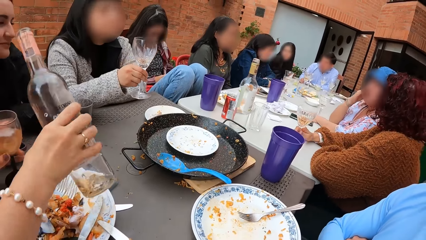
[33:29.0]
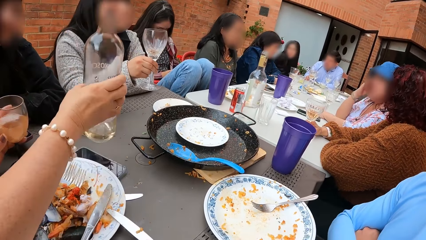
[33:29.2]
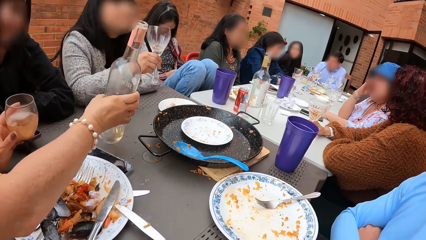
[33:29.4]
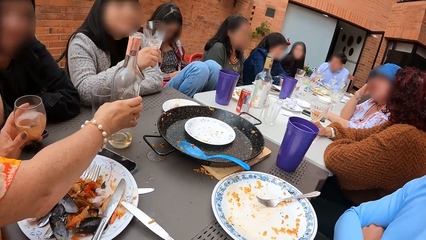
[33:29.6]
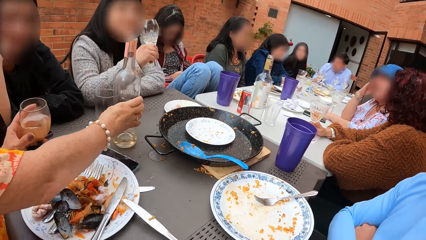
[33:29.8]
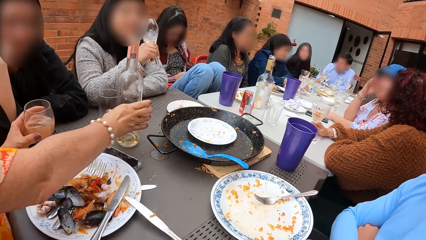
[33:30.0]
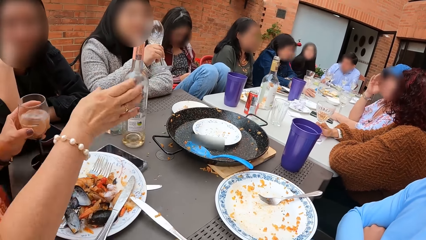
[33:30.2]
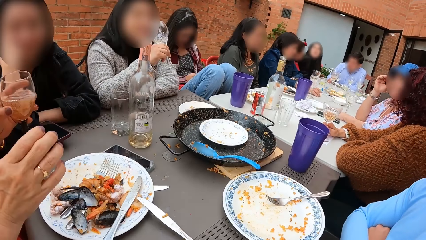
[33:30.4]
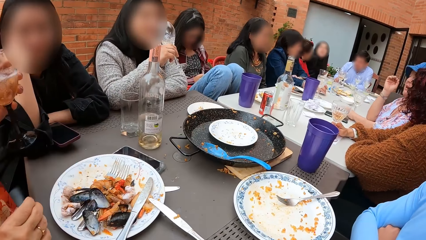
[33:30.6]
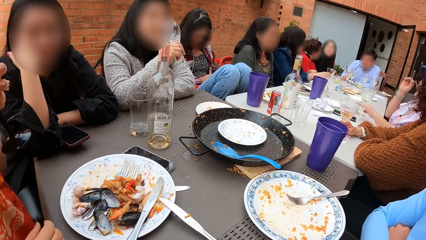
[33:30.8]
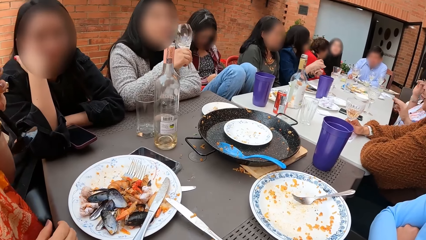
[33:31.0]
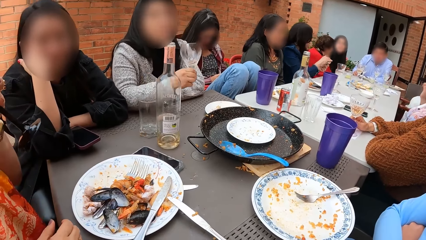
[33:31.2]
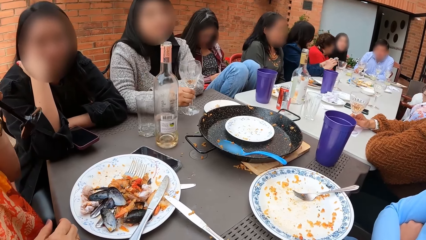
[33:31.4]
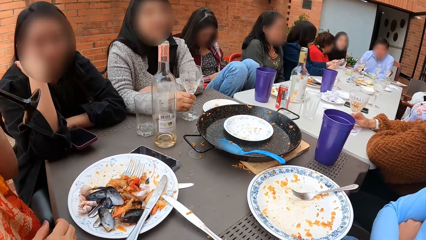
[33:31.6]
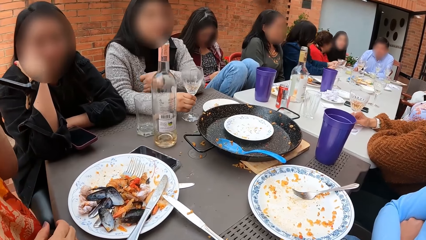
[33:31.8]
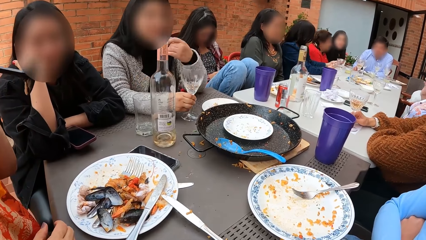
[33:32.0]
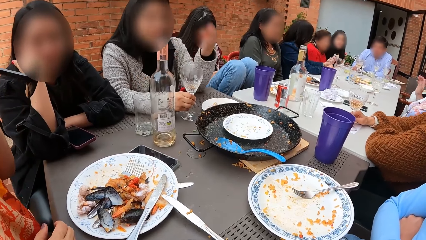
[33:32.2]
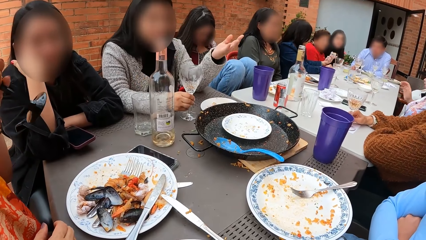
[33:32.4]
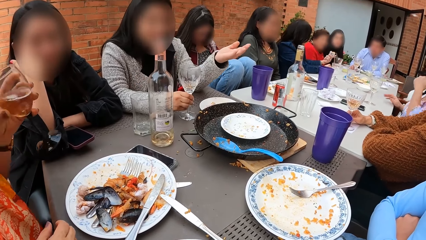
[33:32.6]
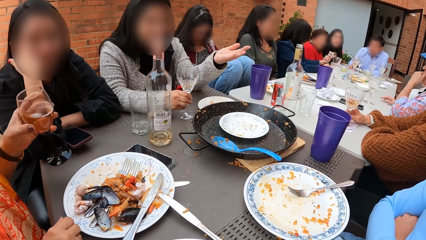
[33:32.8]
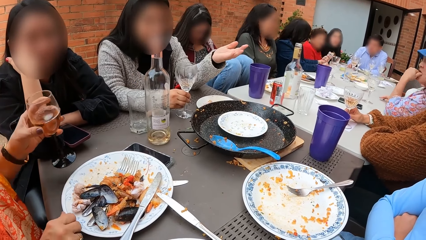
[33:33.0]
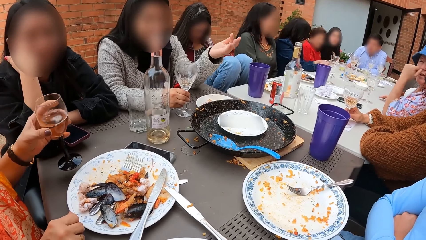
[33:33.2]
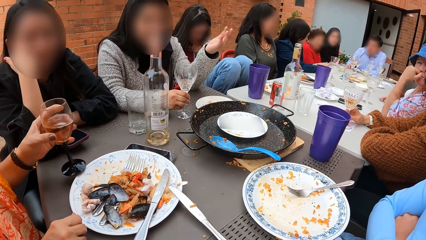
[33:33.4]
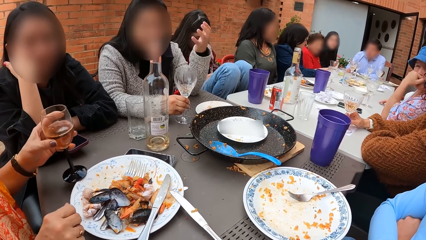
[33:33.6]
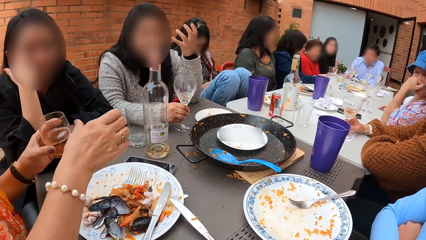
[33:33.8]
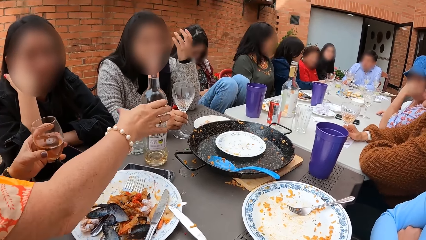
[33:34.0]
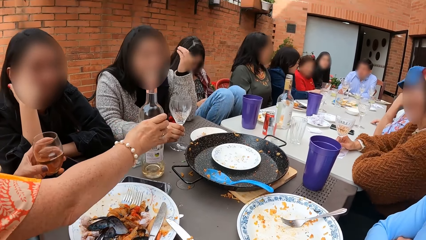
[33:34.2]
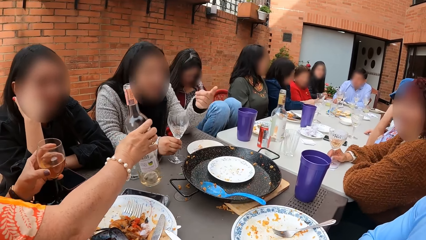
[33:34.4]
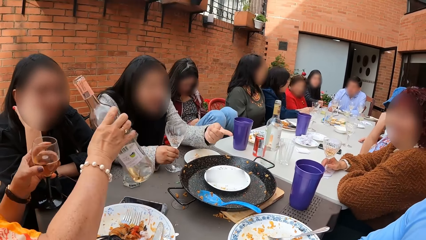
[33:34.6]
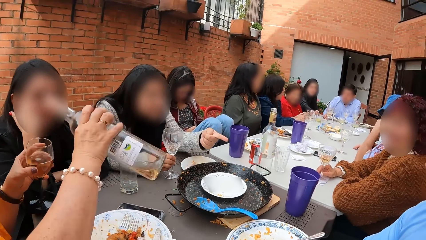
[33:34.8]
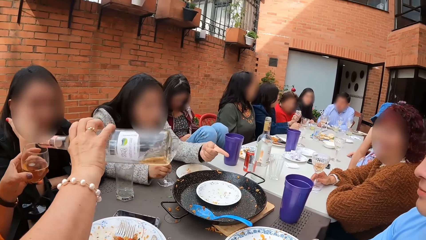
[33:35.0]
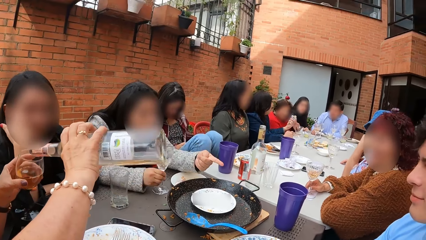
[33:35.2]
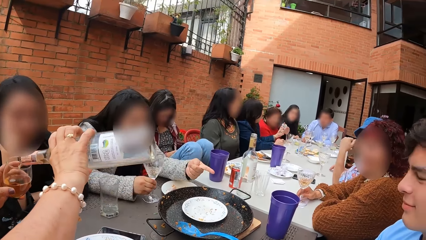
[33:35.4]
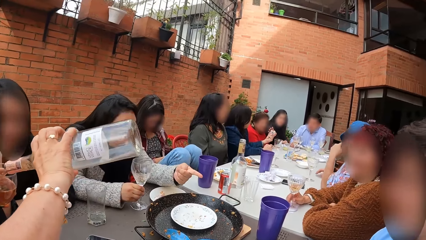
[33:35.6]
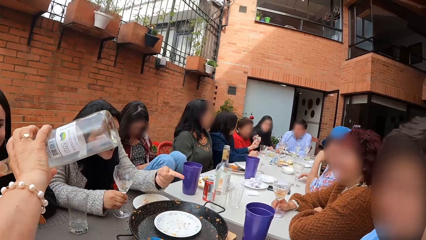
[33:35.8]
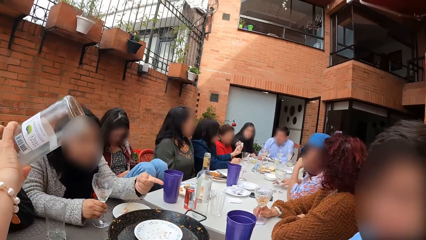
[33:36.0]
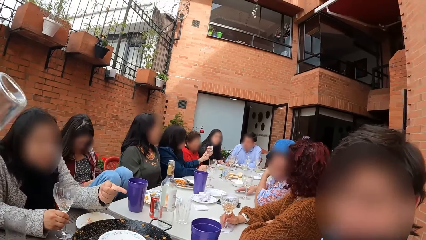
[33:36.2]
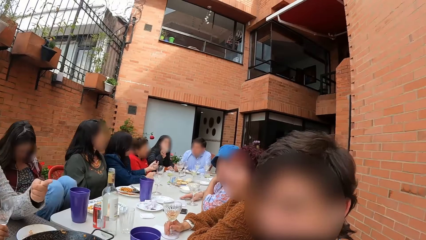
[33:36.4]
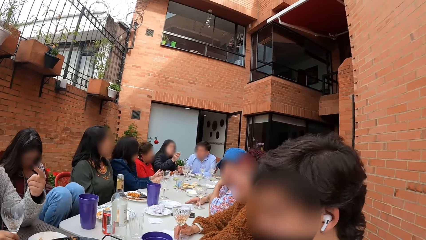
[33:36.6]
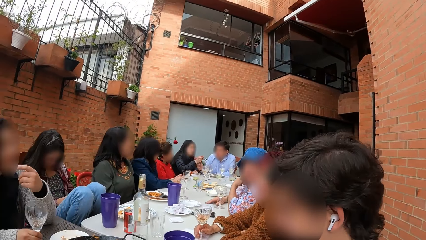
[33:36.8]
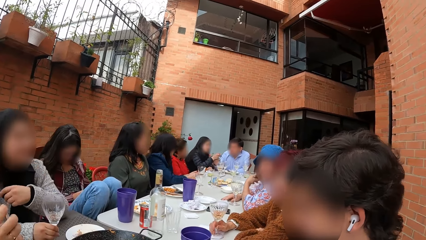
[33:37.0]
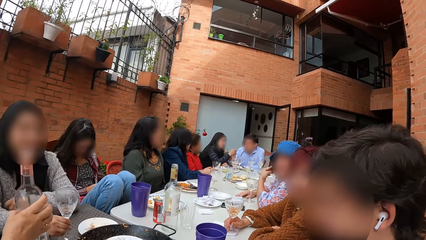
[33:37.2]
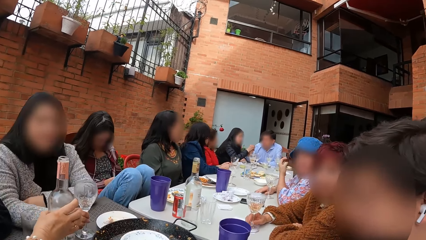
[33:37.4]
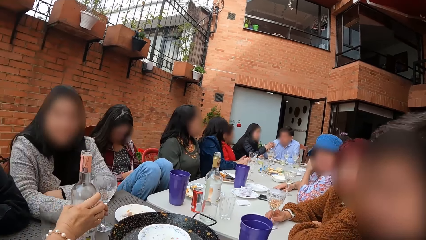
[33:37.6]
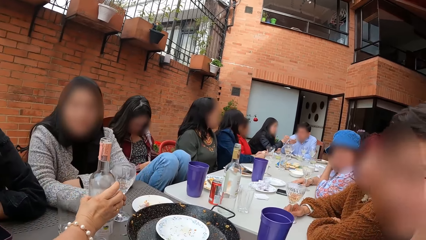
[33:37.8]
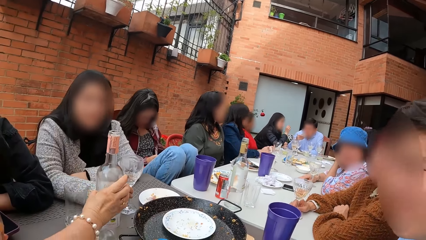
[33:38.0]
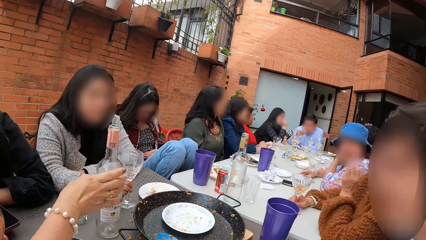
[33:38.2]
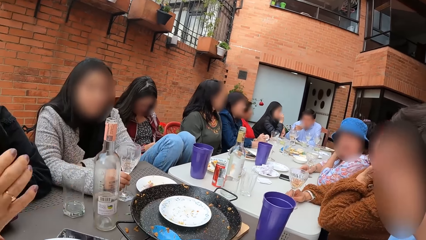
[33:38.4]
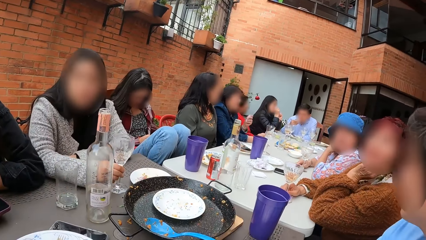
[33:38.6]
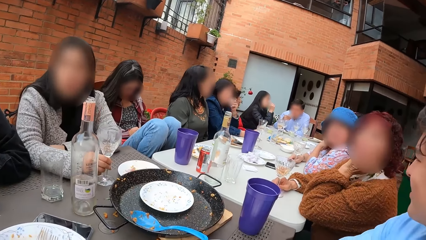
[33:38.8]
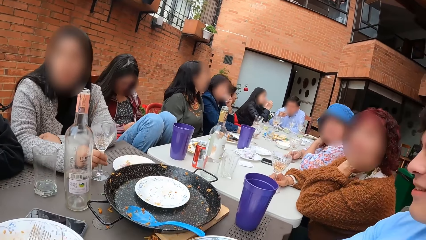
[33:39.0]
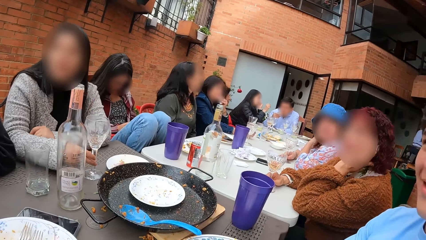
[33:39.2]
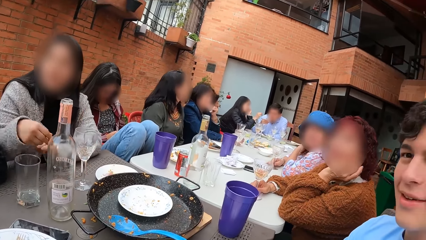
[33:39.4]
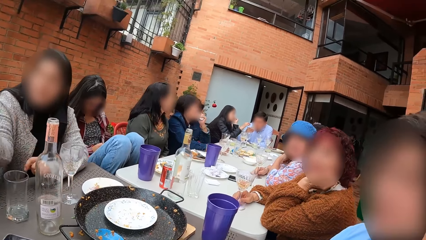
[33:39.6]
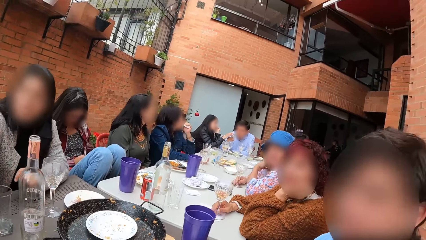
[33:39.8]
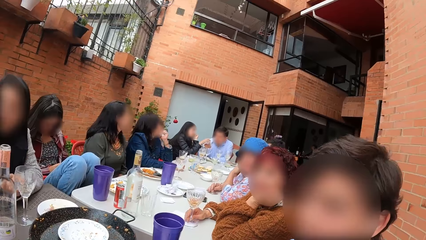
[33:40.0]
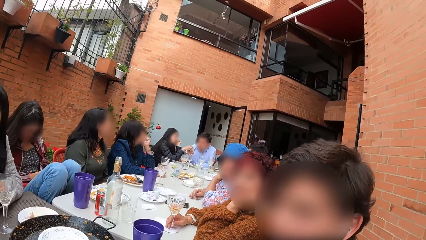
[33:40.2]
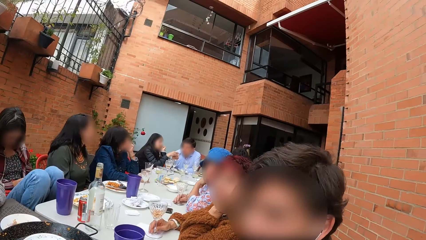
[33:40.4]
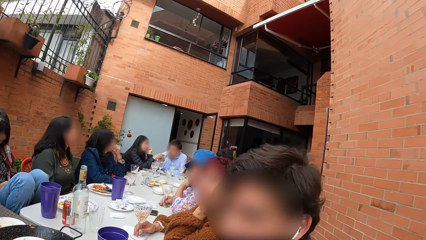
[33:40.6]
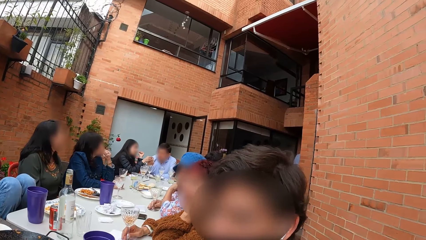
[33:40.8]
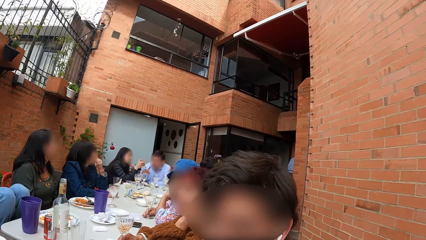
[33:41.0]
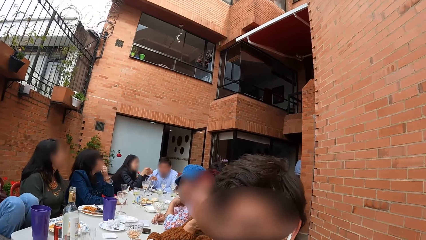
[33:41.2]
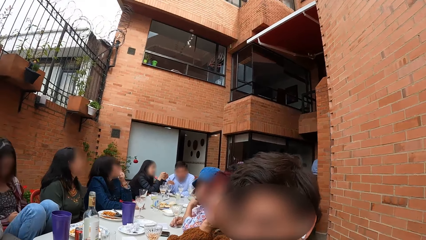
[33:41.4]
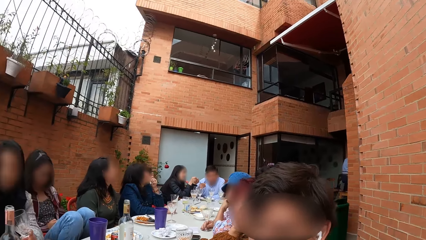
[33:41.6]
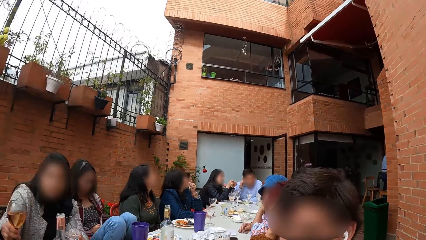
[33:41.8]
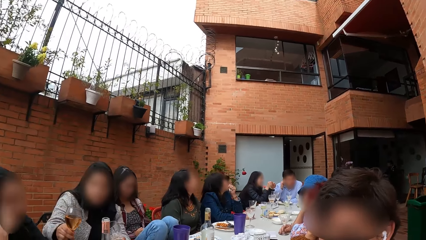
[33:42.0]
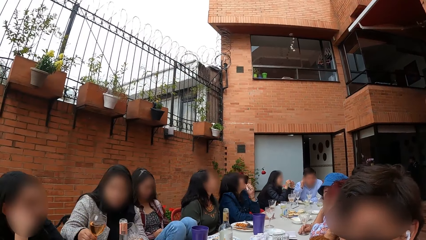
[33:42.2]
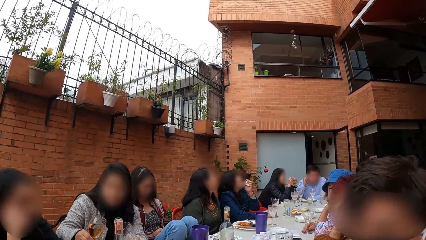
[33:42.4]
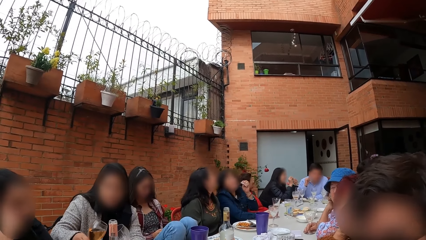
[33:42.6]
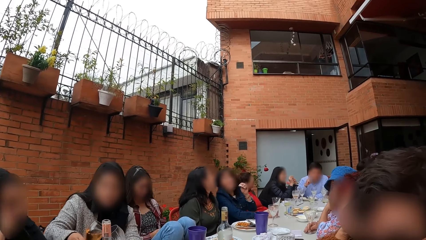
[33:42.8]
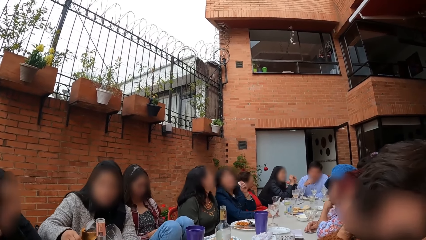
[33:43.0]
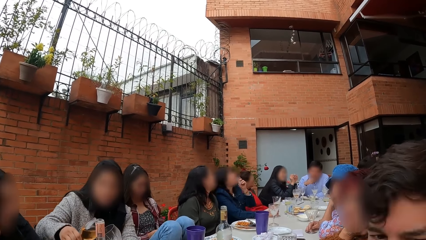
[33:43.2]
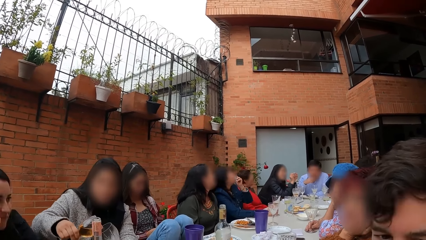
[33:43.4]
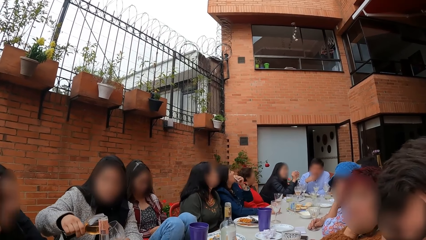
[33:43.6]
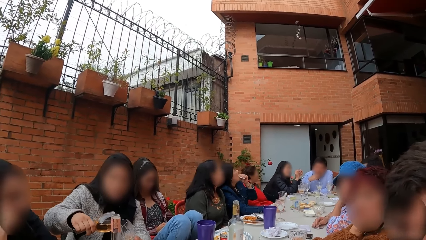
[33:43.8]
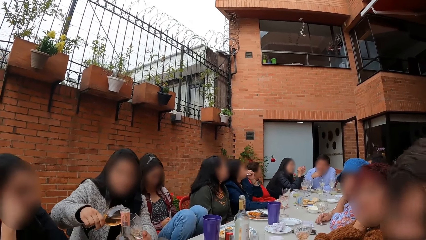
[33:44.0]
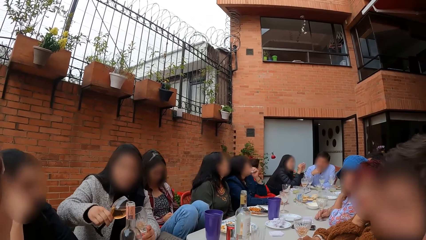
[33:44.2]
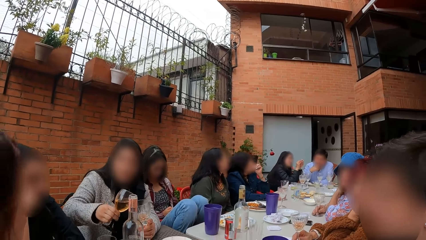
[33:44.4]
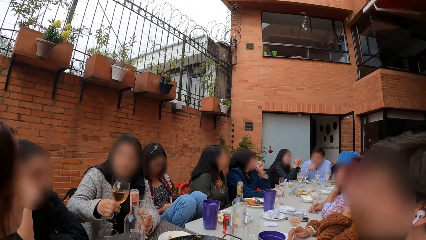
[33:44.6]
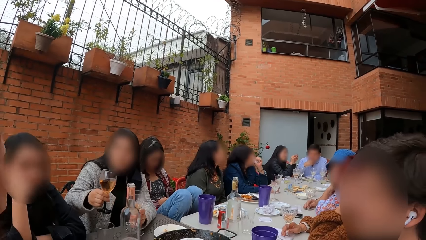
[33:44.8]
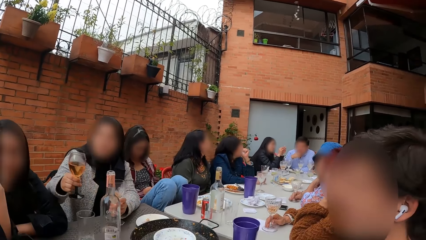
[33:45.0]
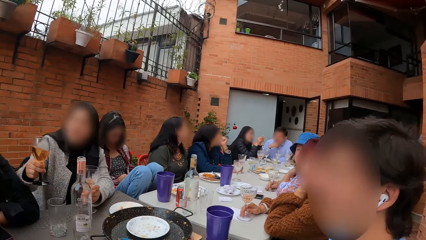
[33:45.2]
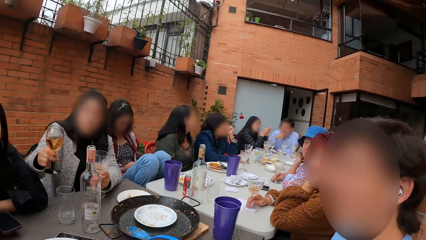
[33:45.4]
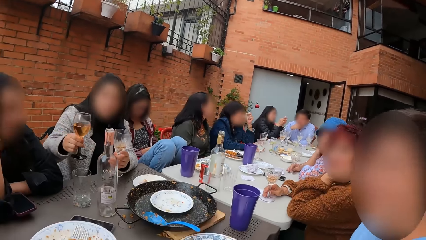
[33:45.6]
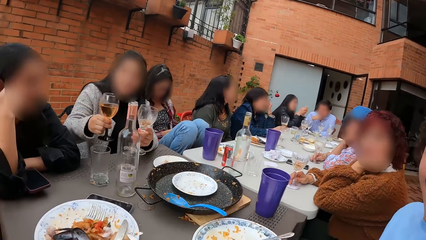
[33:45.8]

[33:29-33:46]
A woman places the glass bottle in her right hand on the table. She picks the cup from the table with her left hand. Another woman drinks from the cup in her right hand. The first woman drinks from the glass. The other woman places the glass cup in her right hand on the table. The first woman moves a plate on the table aside with her right hand. She picks the glass bottle from the table with her right hand and pours drink from the bottle in her right hand into the cup on the table. The camera wearer converses with a man. The first woman places the bottle in her right hand on the table. The camera wearer looks around. The other woman pours drink from a cup in her right hand into a cup in her left hand.
